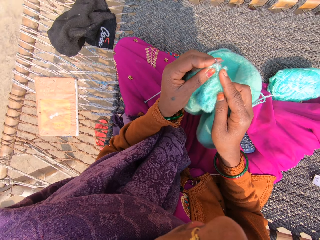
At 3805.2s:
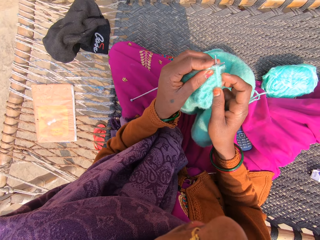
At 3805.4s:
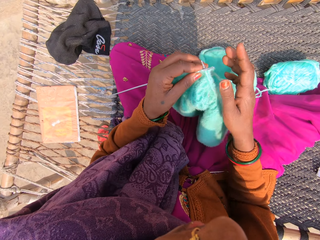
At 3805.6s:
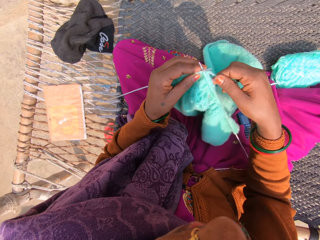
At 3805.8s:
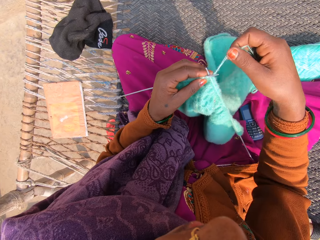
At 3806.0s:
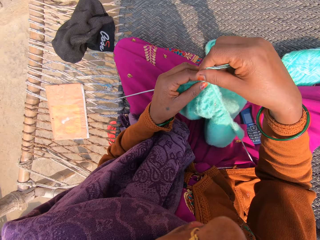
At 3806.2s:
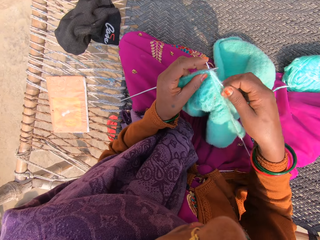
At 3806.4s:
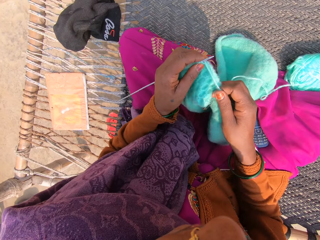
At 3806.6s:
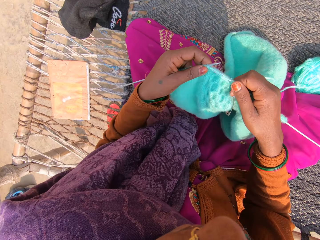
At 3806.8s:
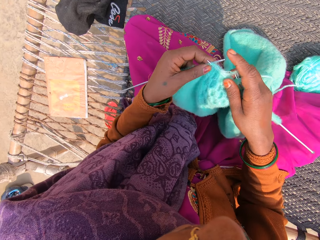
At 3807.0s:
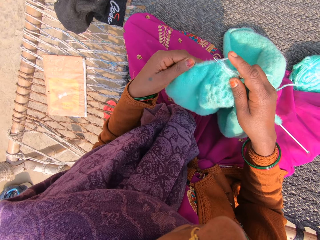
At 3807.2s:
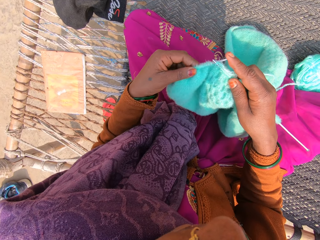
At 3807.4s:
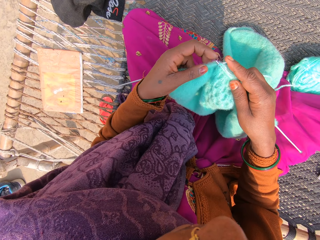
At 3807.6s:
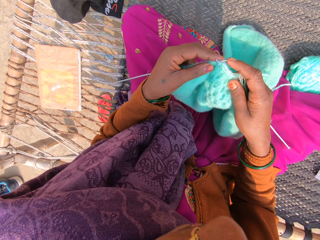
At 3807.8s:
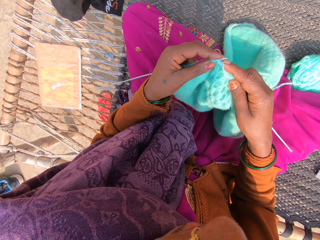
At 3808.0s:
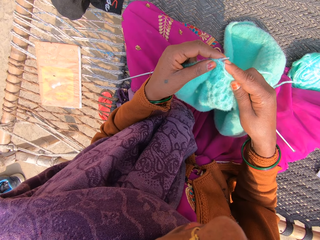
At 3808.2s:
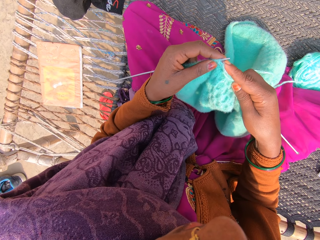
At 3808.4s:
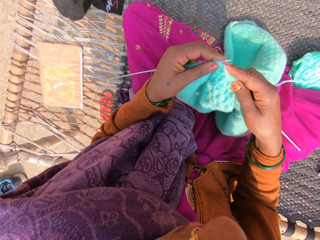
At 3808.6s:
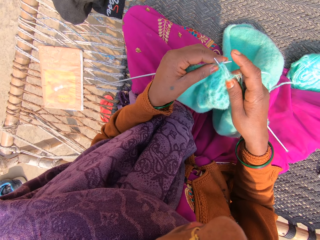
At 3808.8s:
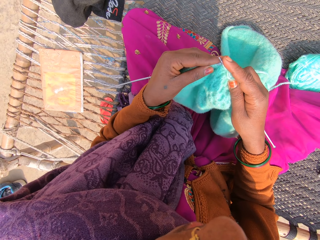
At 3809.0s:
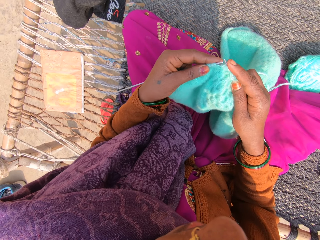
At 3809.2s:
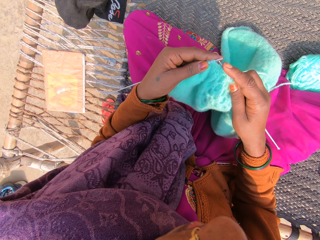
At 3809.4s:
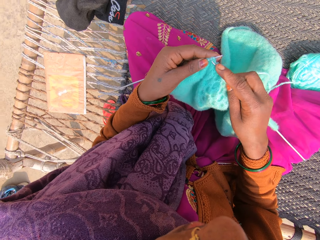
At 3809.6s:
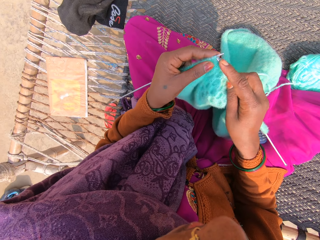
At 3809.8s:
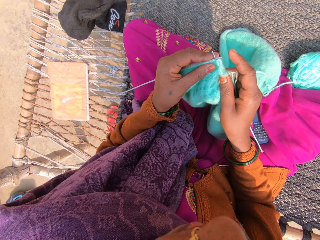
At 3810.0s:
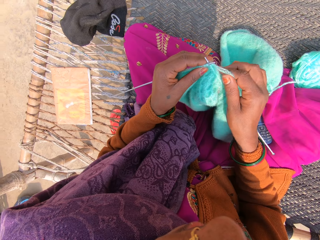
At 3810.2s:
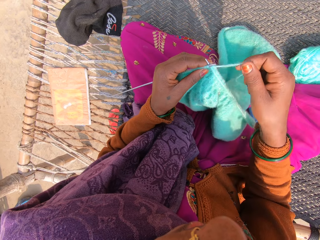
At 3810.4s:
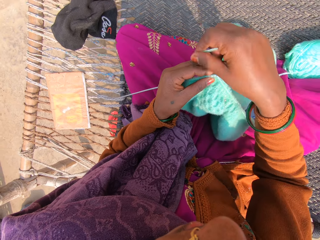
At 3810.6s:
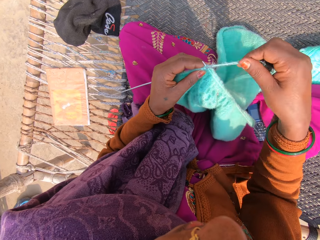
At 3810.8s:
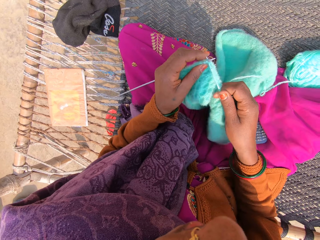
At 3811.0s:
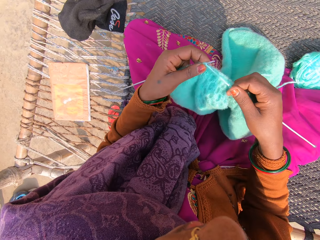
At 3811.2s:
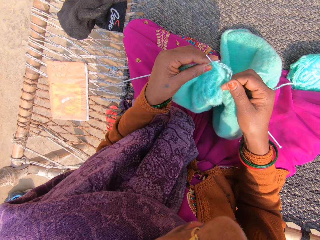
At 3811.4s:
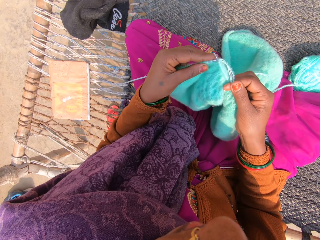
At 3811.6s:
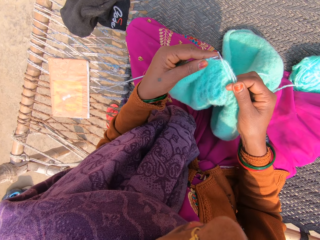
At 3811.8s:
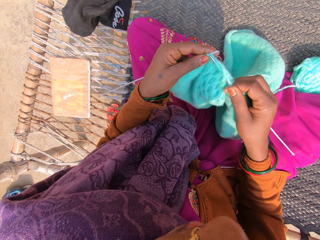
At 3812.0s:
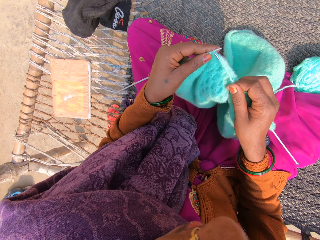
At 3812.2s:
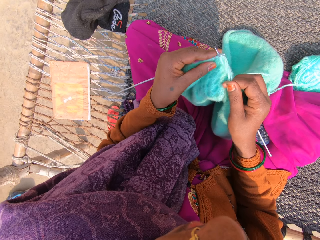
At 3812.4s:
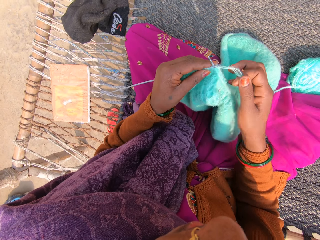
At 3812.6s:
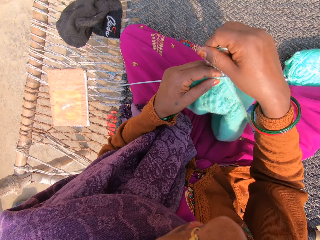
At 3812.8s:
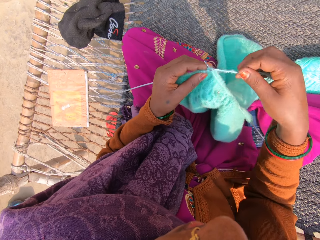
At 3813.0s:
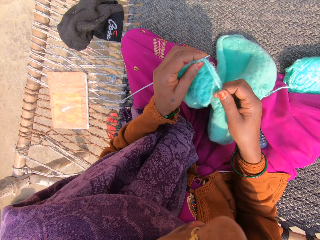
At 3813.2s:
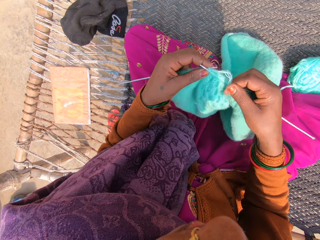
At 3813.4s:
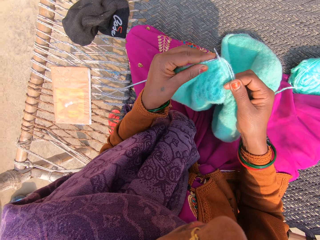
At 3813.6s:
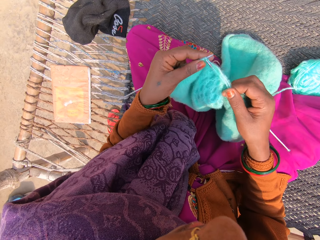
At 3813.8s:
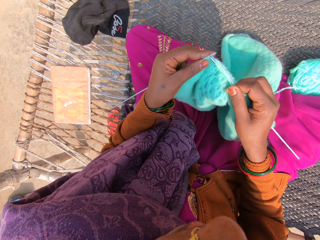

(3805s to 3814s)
The camera wearer puts the knitting thread over a knitting needle. They knit a garment using the knitting needles. They push the garment on the knitting needle. They knit the garment using the knitting needles. They put the knitting thread over the knitting needle. They knit the garment using the knitting needles. They put the knitting thread over the knitting needle.

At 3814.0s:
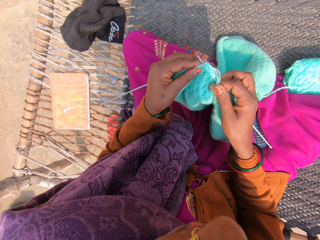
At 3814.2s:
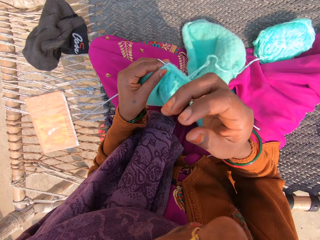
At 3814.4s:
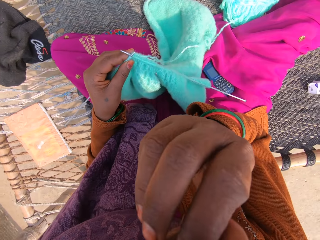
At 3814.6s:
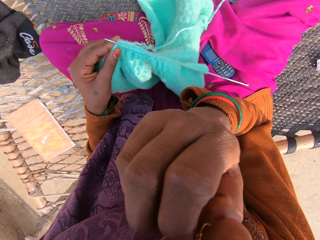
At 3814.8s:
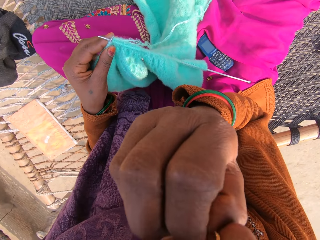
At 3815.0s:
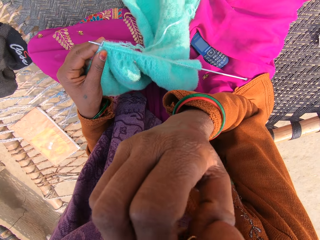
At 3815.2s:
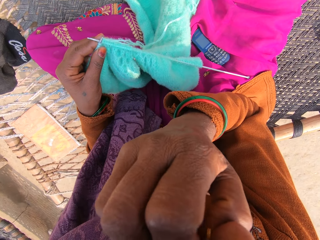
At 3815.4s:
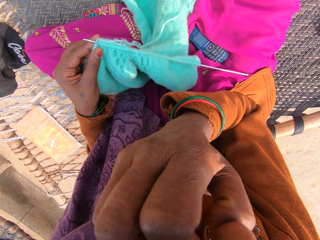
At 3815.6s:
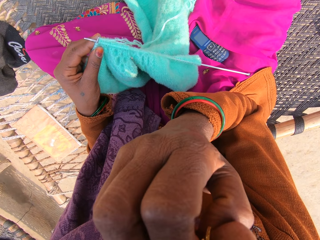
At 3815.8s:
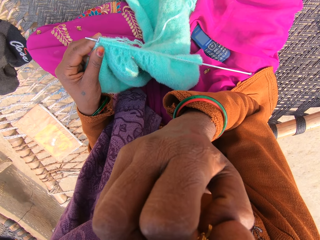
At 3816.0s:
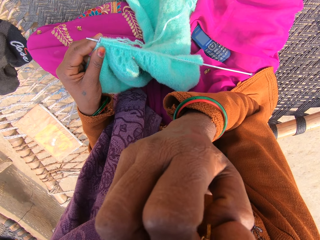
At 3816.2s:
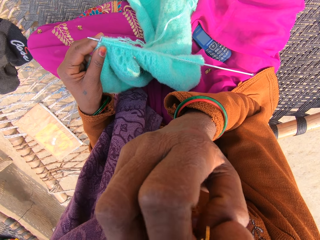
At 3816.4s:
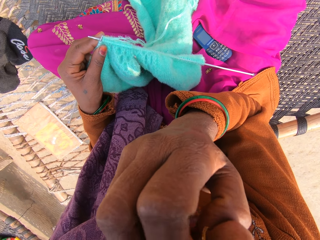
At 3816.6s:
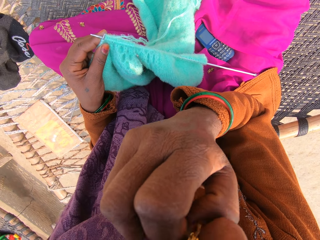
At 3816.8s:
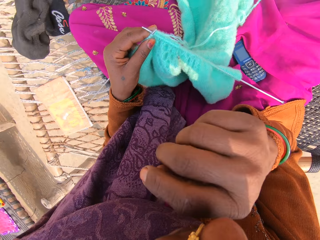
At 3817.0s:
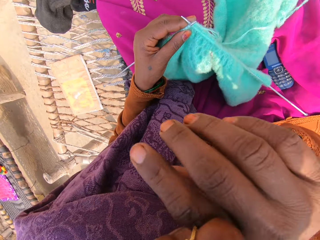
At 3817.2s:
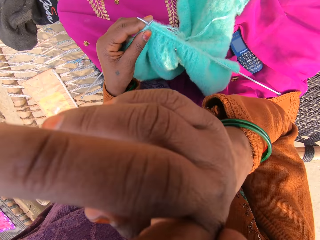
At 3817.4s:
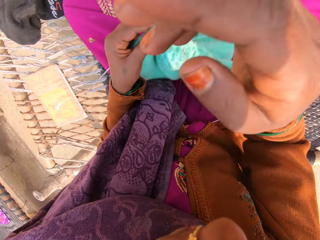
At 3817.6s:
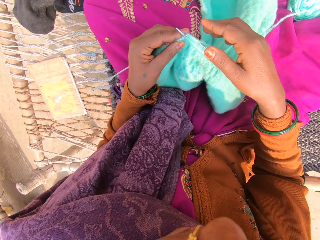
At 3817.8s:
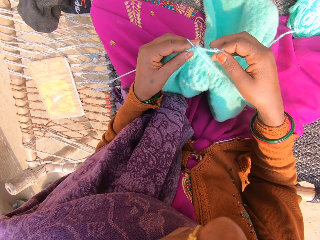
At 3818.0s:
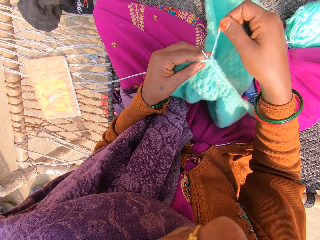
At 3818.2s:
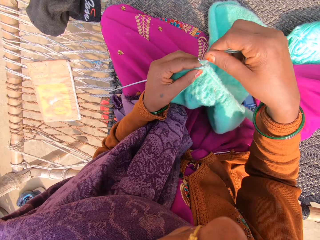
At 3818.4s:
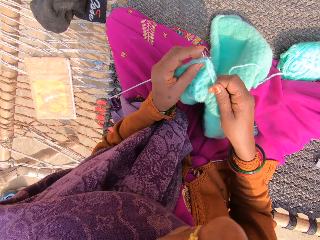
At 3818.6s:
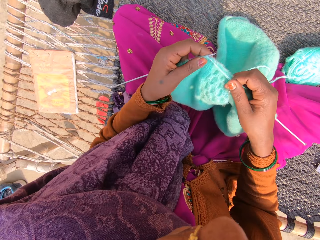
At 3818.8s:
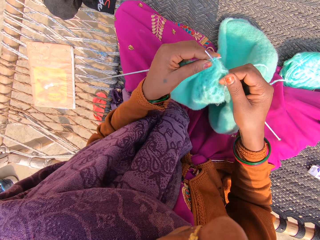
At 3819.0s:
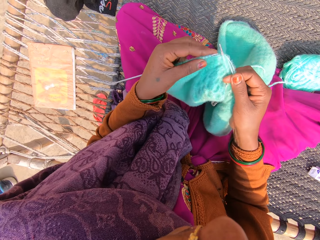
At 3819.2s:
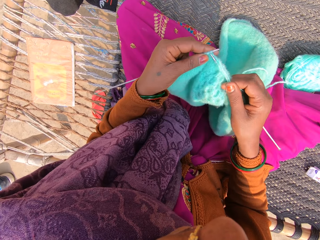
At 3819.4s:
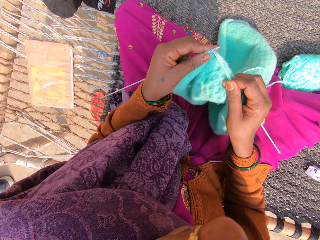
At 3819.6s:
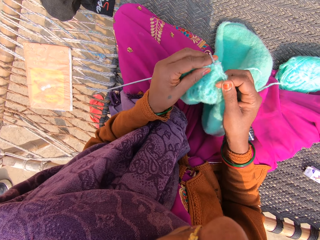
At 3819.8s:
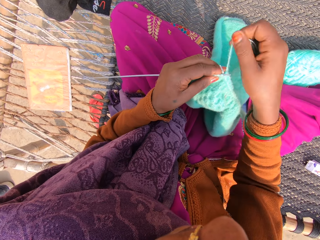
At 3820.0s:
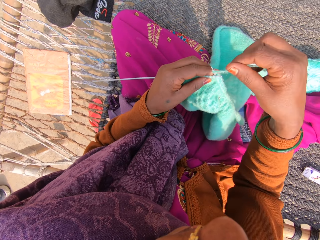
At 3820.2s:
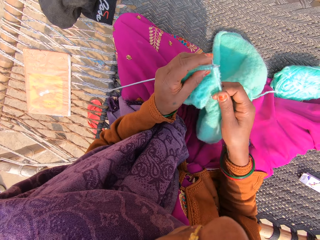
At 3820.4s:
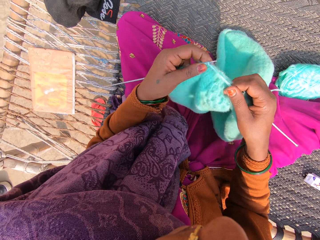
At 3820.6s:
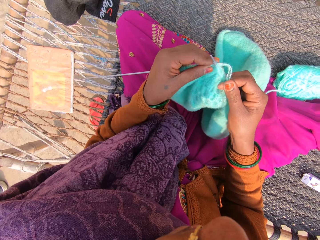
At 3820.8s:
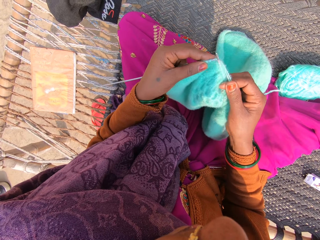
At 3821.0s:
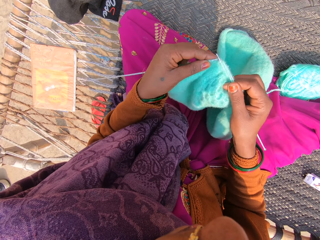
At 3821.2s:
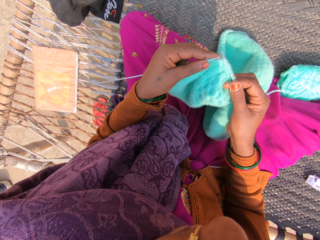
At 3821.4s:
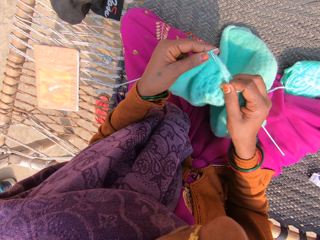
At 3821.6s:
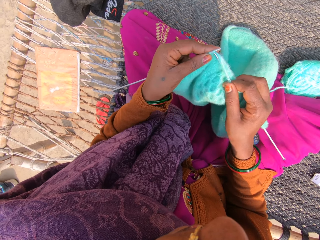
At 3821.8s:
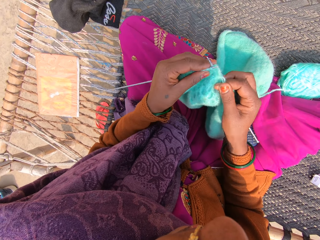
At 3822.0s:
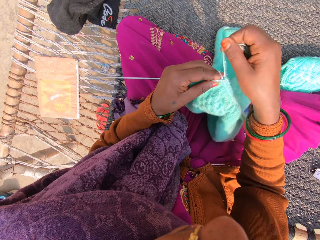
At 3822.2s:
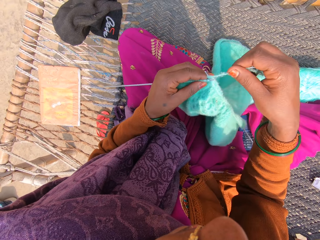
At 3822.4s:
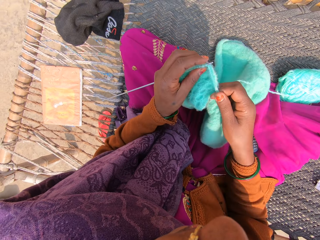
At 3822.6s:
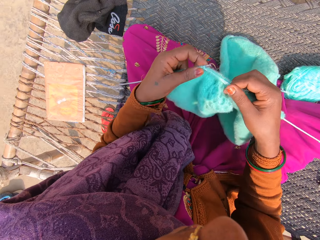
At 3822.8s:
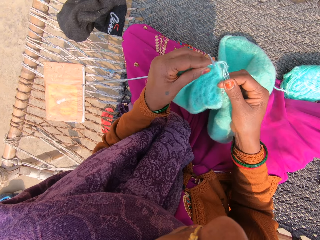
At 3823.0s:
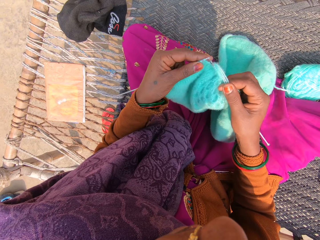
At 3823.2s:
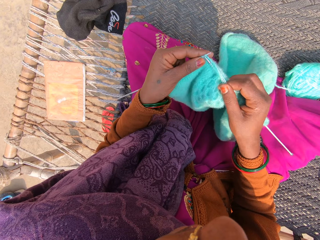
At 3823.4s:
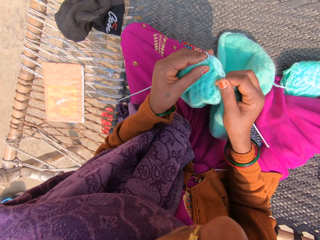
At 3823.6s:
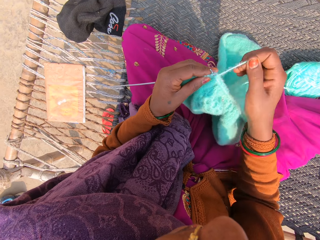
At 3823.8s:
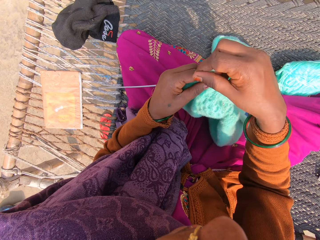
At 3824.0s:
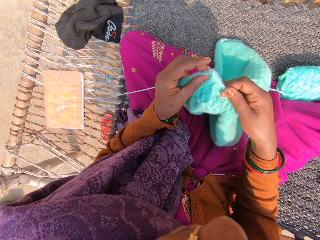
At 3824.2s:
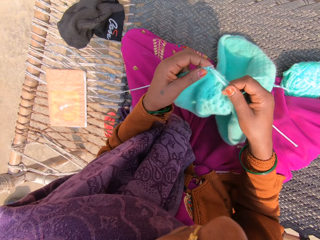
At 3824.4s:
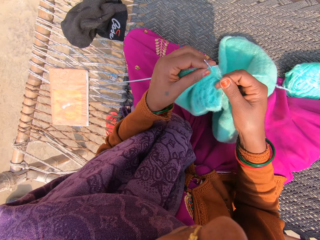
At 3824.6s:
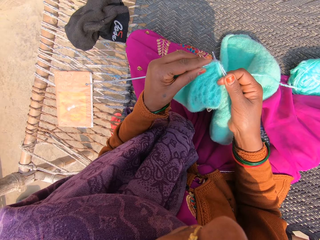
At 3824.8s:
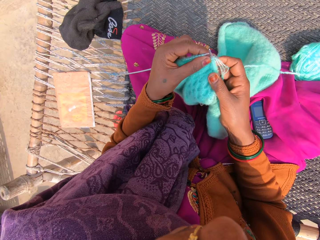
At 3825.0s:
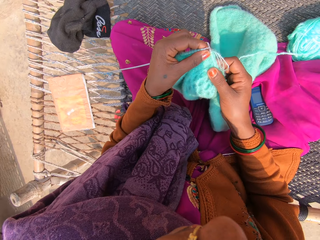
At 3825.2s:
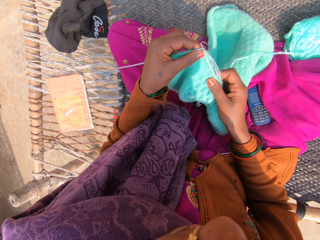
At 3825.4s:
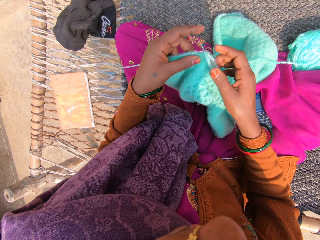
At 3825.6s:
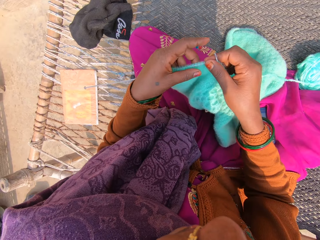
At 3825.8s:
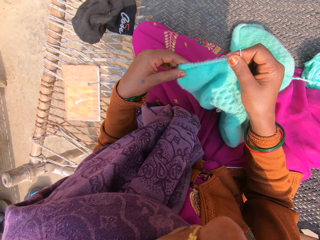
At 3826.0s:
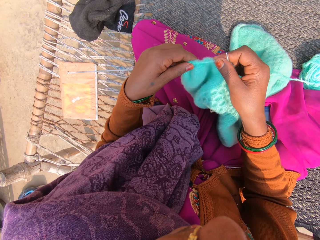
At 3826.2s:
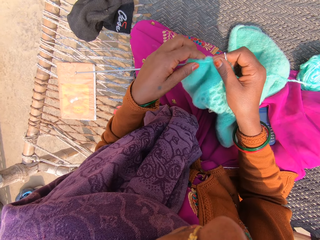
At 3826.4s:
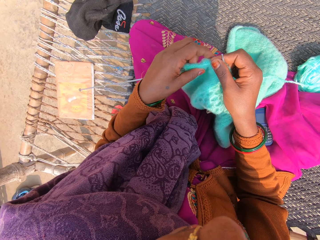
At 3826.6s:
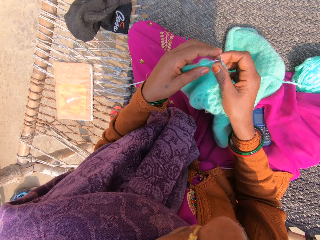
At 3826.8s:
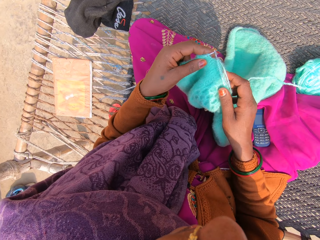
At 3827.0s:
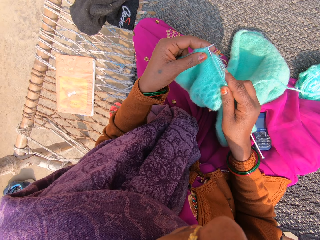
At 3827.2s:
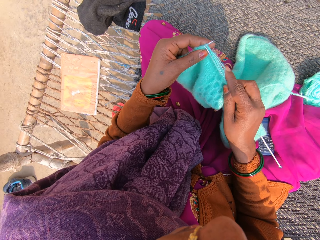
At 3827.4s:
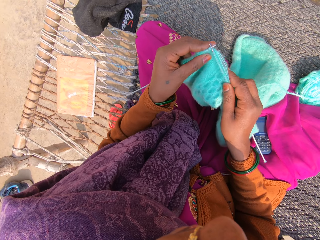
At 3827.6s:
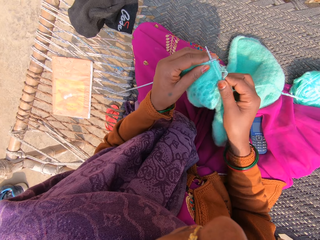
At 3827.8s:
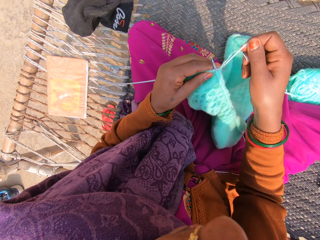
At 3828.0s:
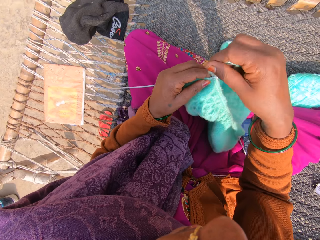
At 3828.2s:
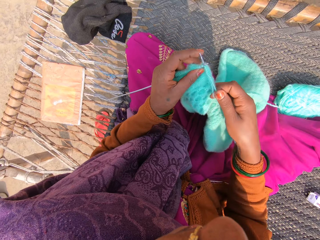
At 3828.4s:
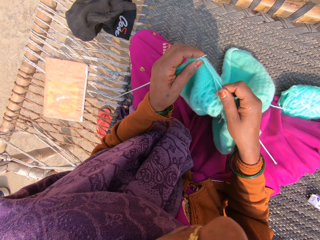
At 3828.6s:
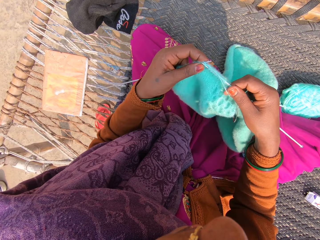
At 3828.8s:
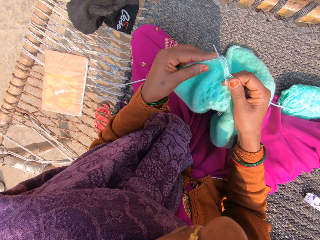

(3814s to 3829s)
The camera wearer knits a garment using knitting needles. She scratches her face with her right hand. She wipes her face with her right hand. She puts the knitting thread over the knitting needle. She knits the shawl with the knitting needles and the yarn. She puts the knitting thread over the knitting needle. She knits the garment using the knitting needles. She puts the knitting thread over the knitting needle. She knits the garment using the knitting needles. She puts the knitting thread over the knitting needle. She knits the garment using the knitting needles. She stretches the garment on the knitting needle. She pushes the garment on the knitting needle. She puts the knitting thread over the knitting needle.
